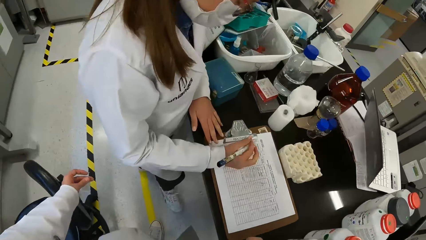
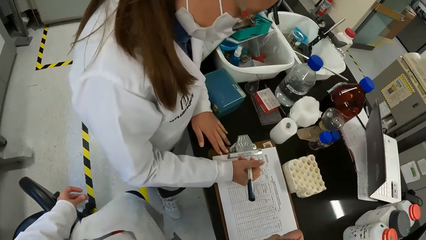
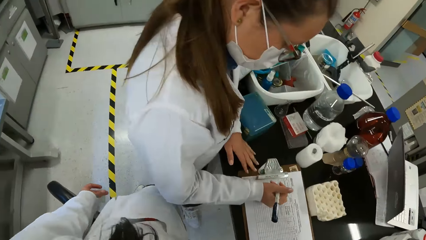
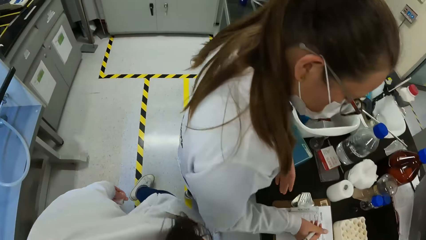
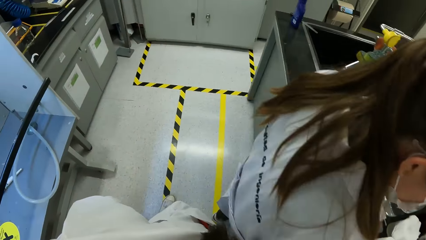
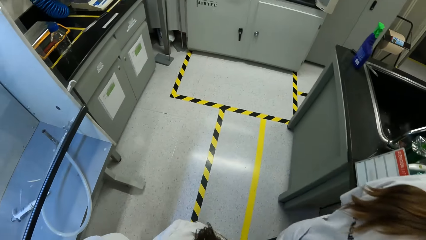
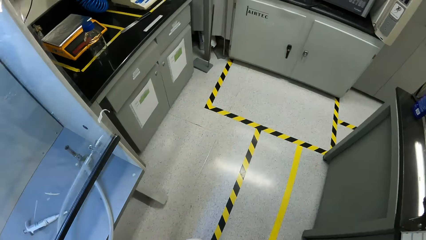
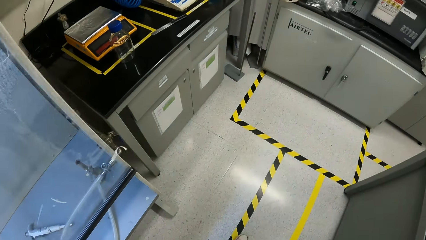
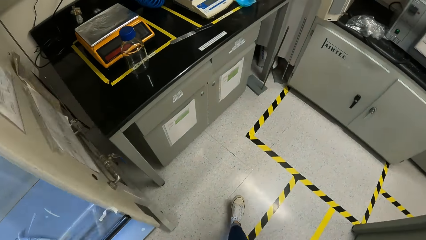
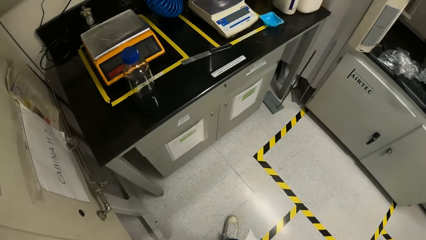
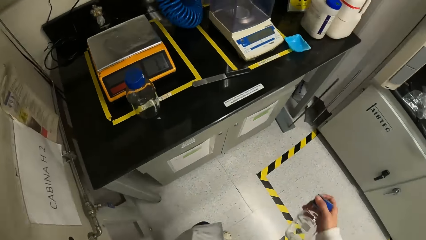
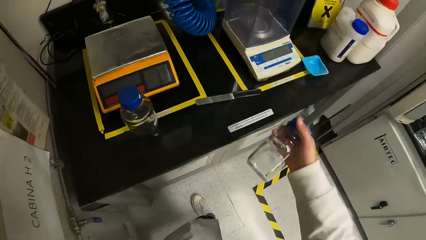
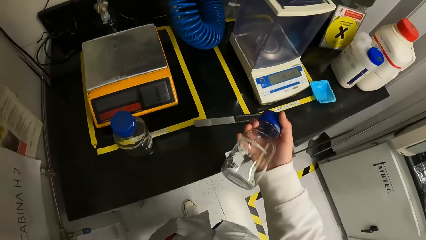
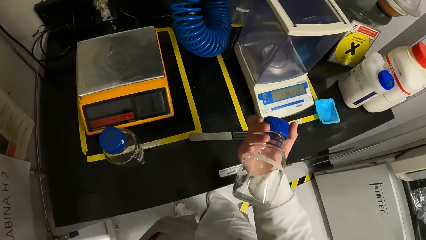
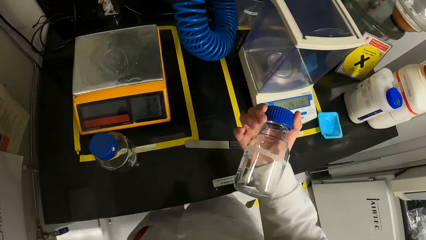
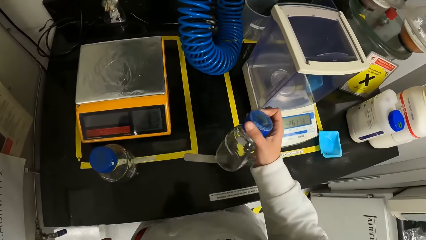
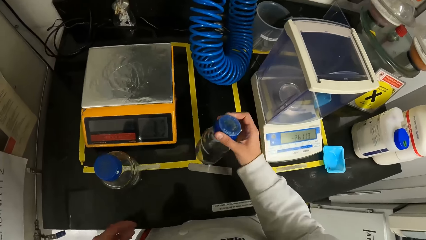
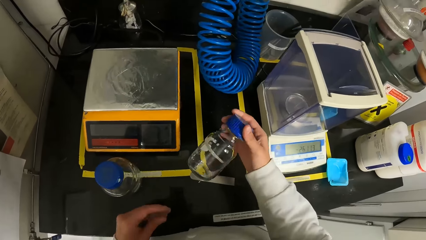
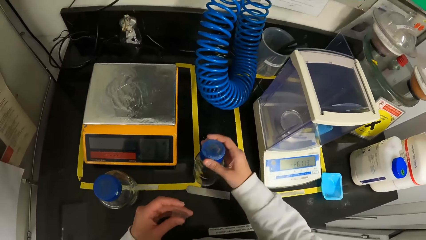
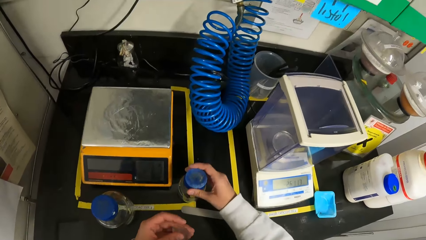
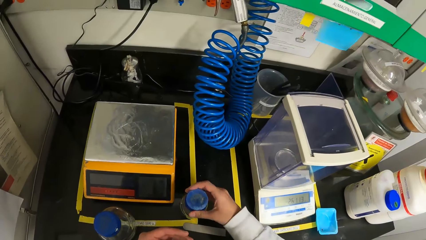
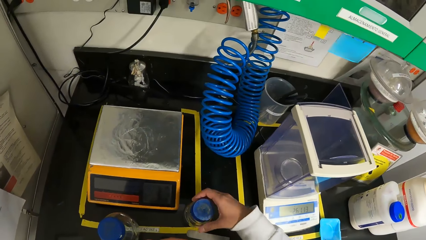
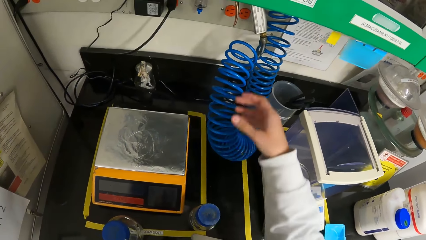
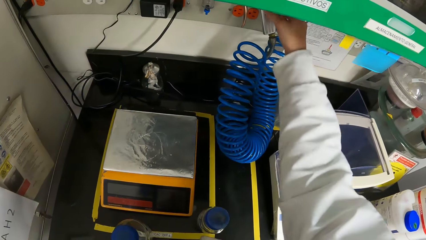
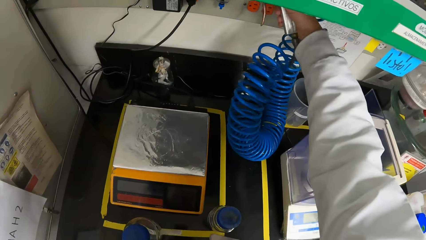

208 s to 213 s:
The camera wearer drops the bottle on the table with his right hand.

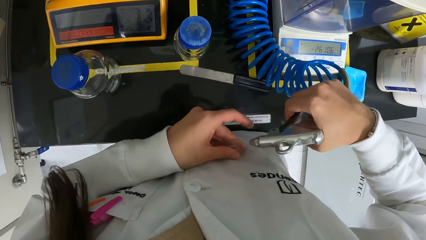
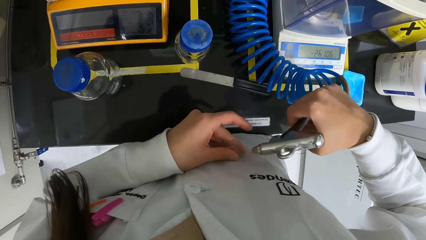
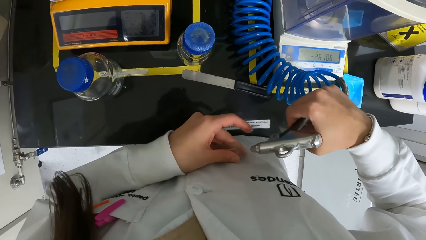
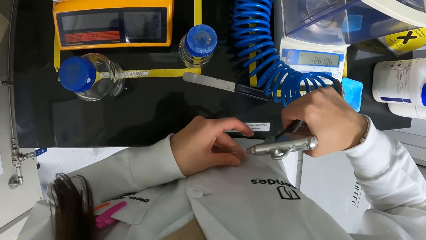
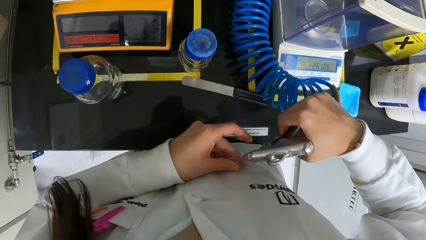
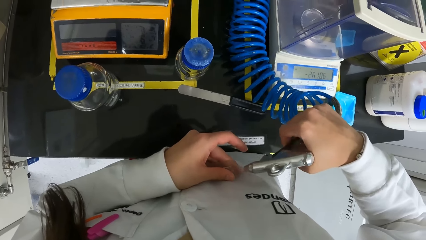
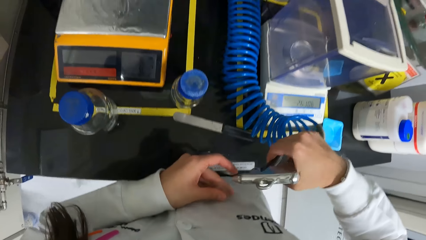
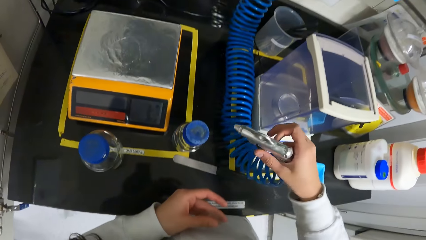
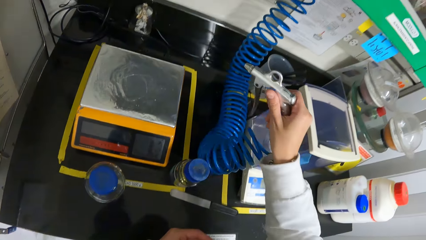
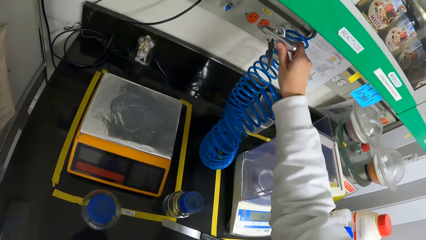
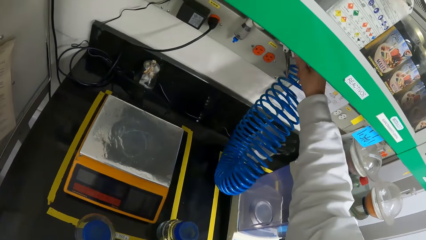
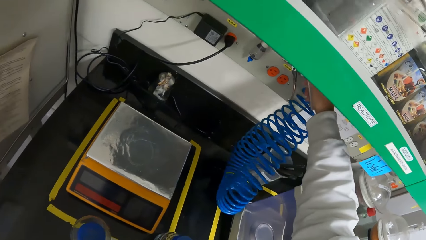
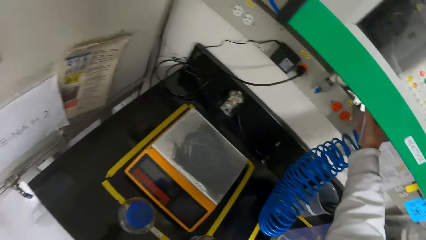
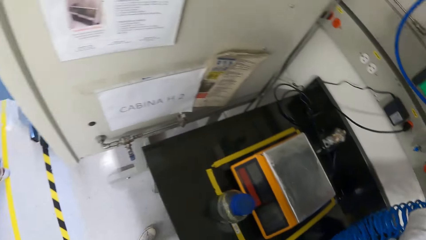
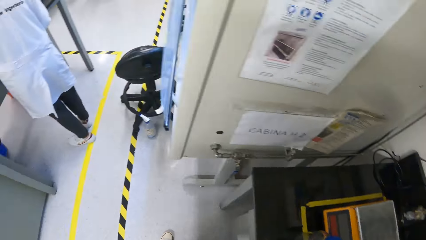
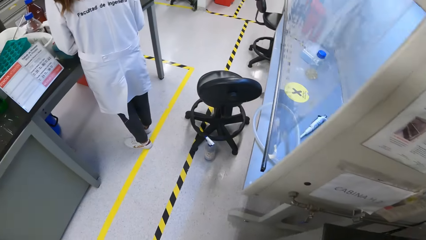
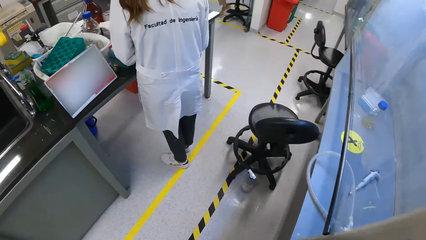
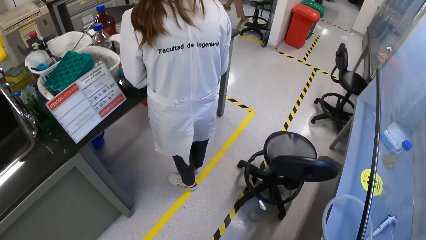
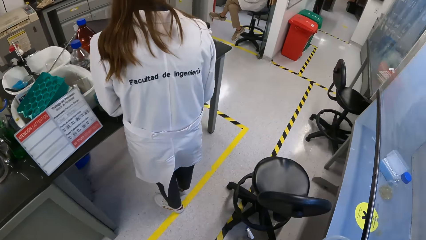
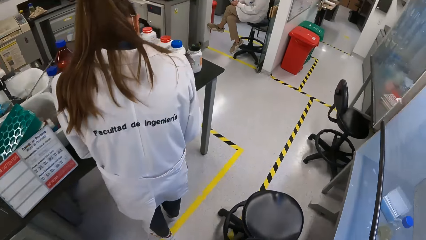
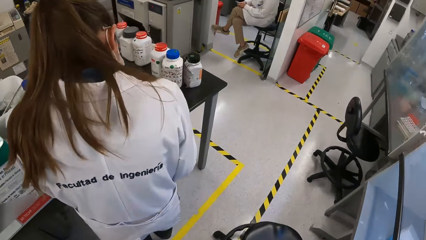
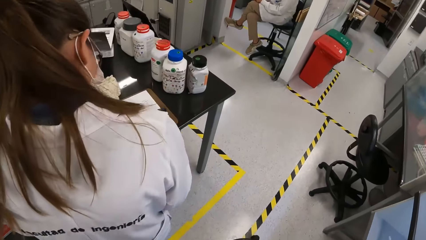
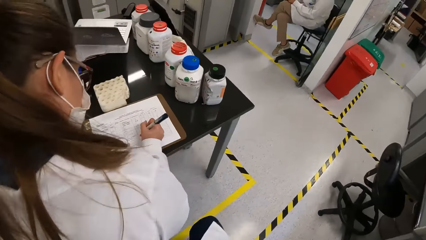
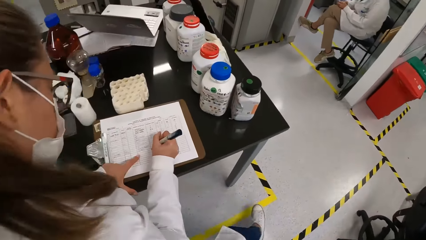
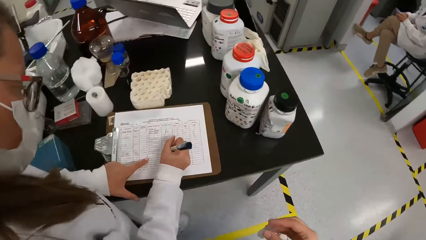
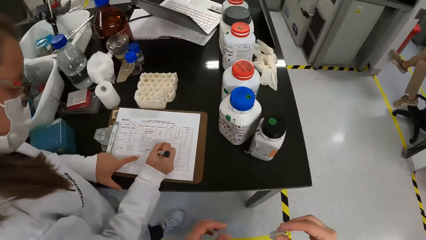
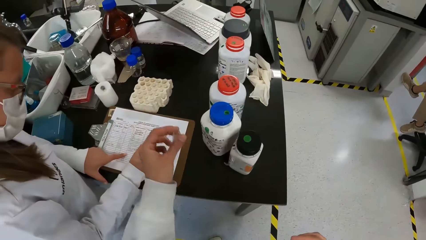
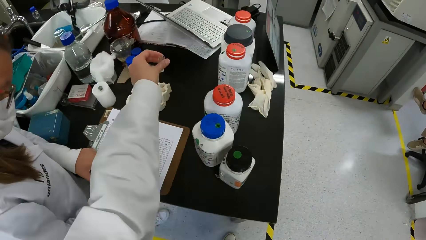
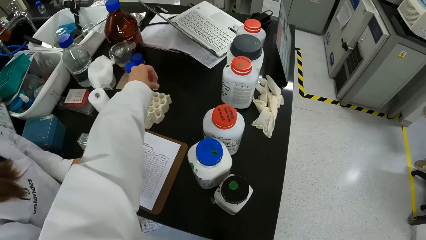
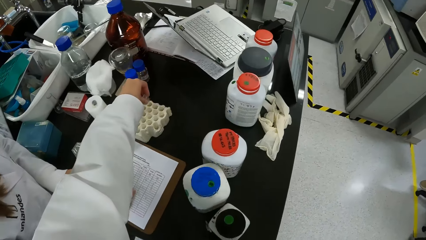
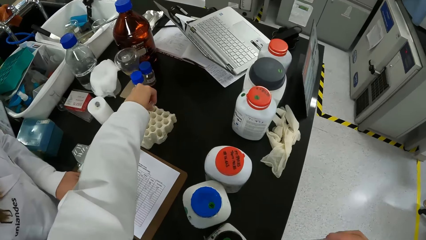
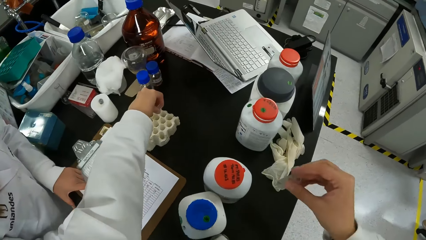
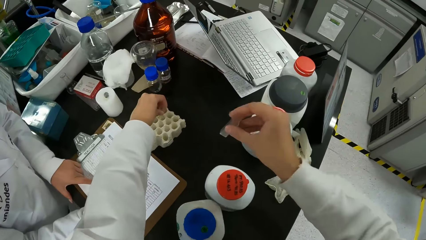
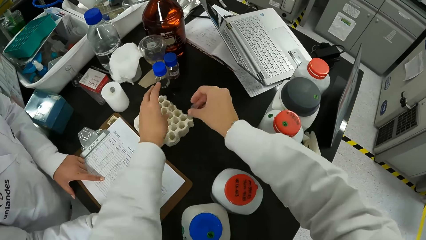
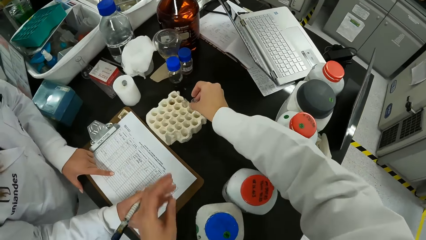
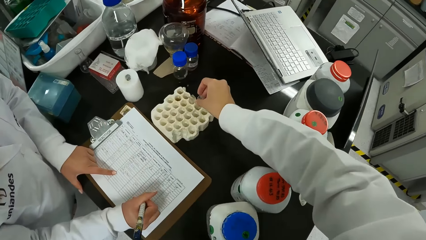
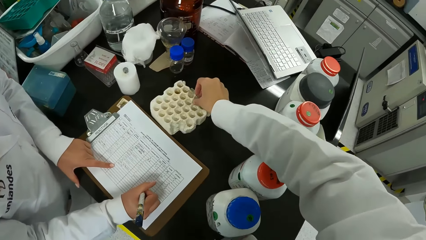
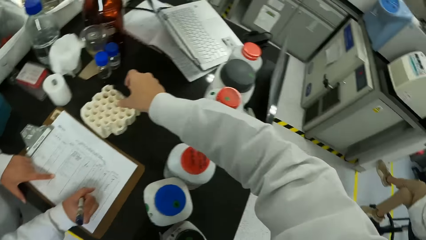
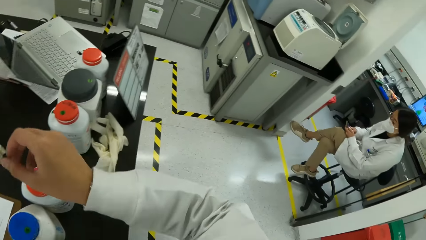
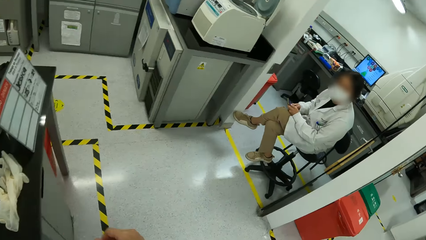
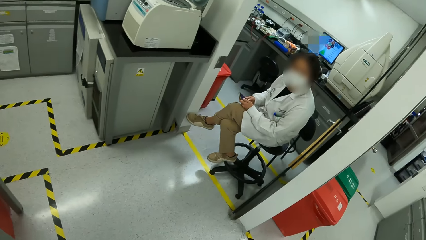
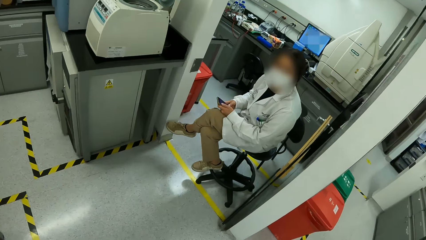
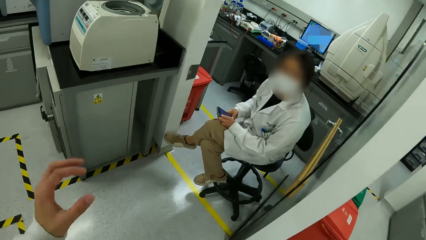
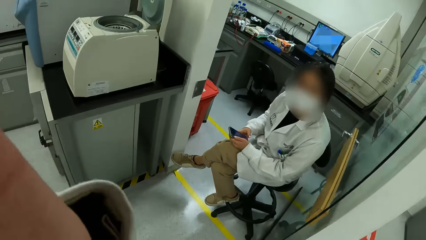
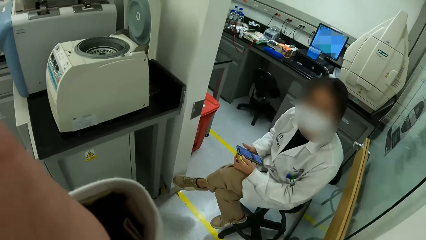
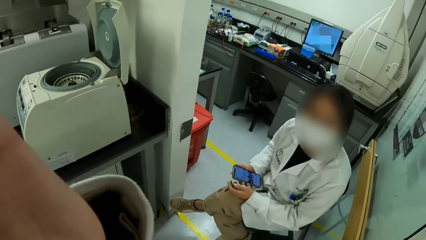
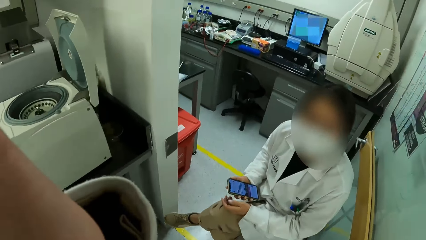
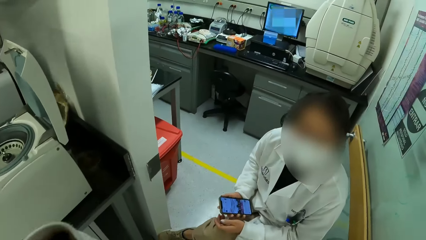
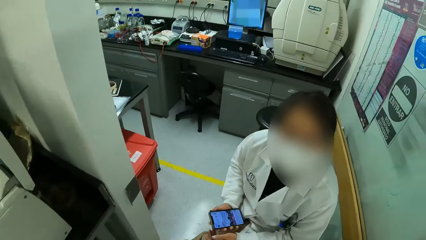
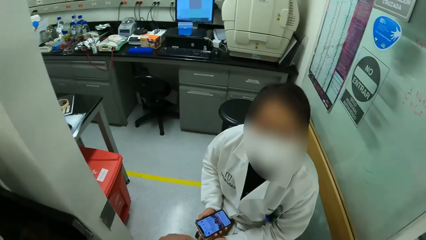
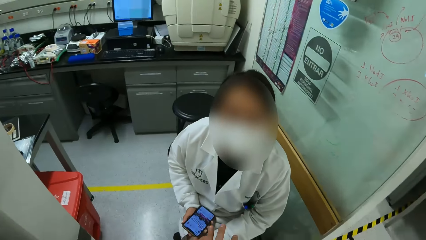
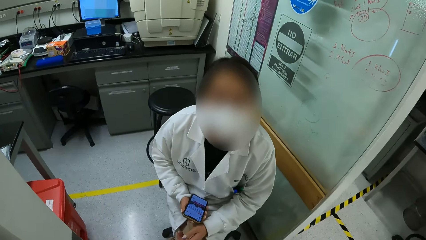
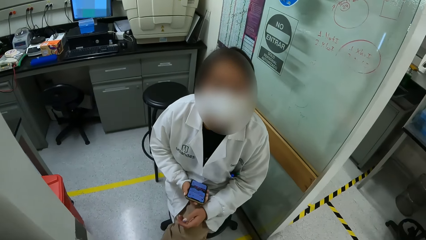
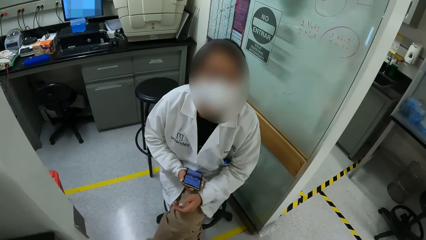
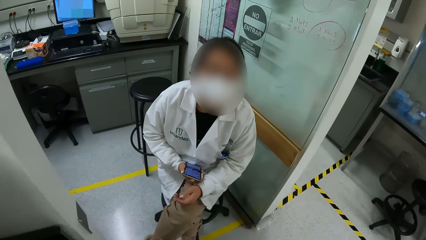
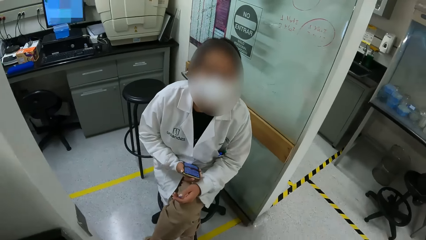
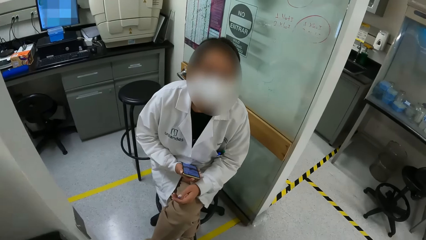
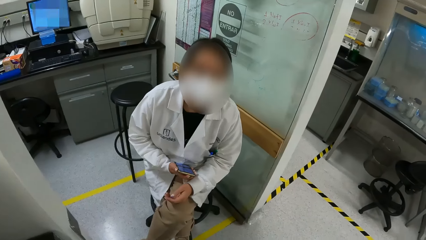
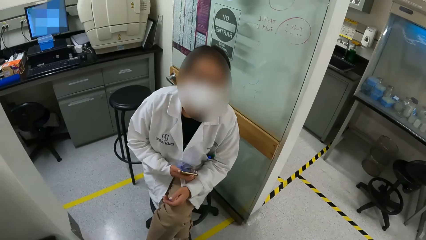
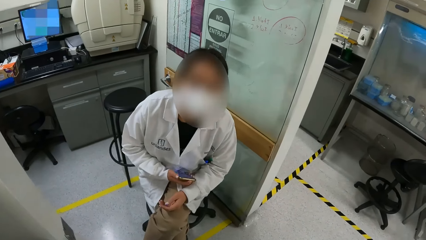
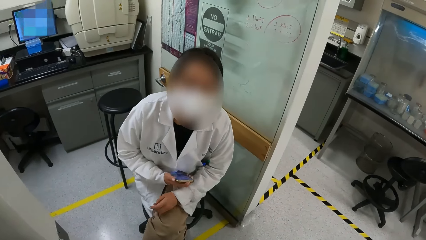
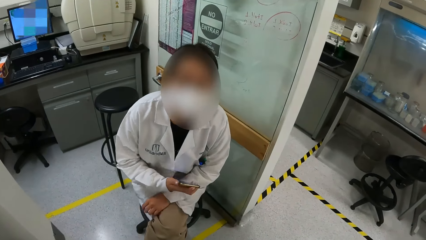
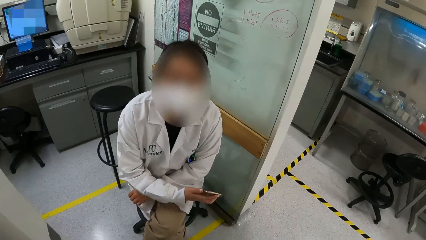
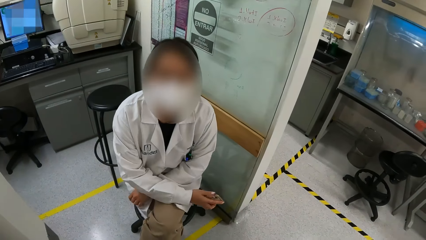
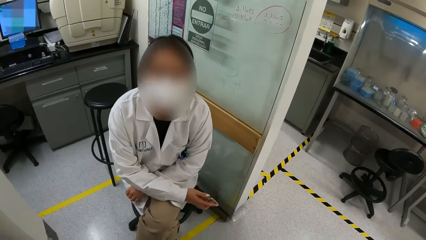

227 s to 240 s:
The camera wearer hangs the air hose on the wall with his right hand. He walks around. He drops the test tube on the test tube rack with both hands. He adjusts the camera. He interacts with a woman.
